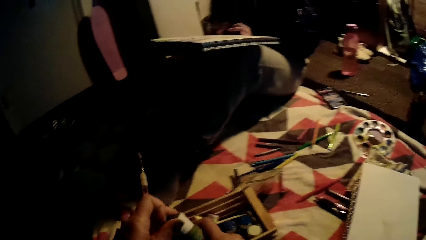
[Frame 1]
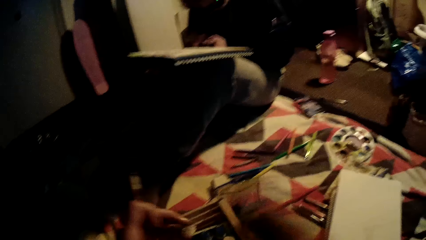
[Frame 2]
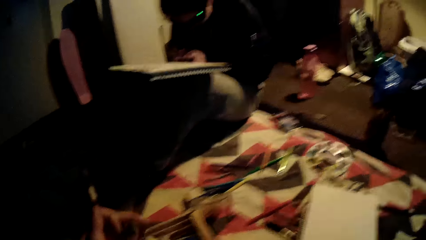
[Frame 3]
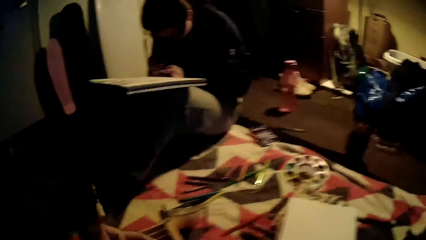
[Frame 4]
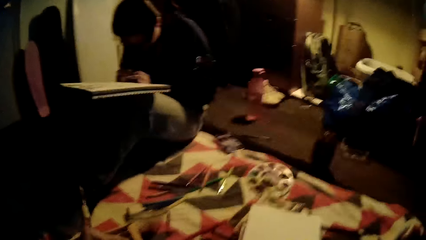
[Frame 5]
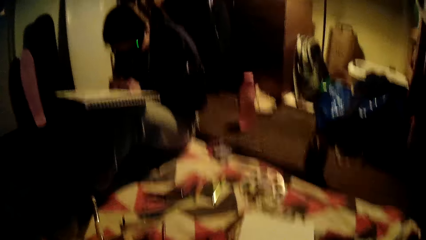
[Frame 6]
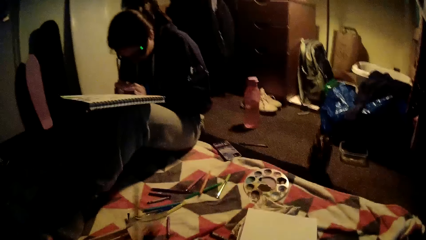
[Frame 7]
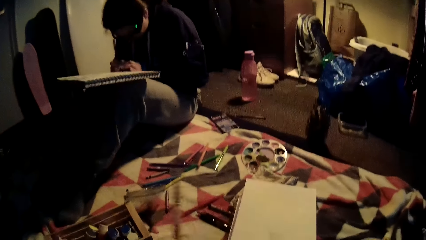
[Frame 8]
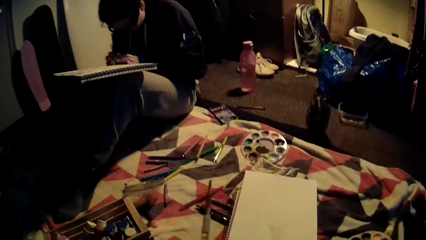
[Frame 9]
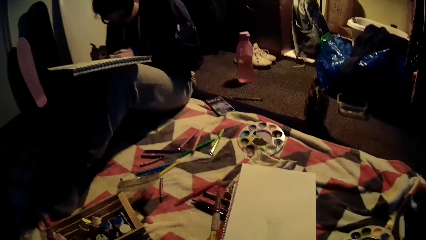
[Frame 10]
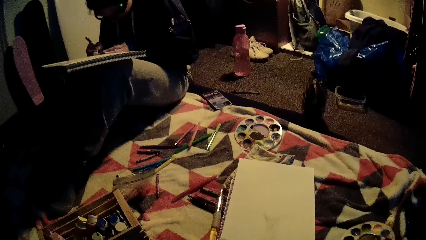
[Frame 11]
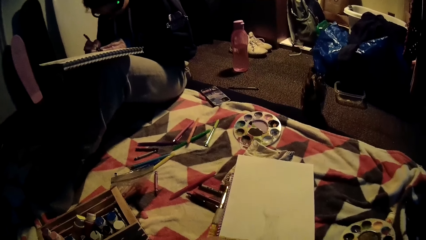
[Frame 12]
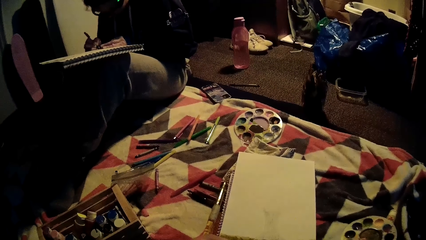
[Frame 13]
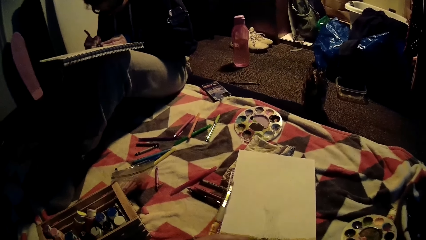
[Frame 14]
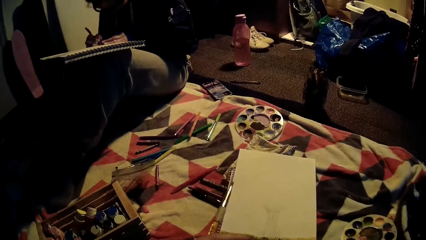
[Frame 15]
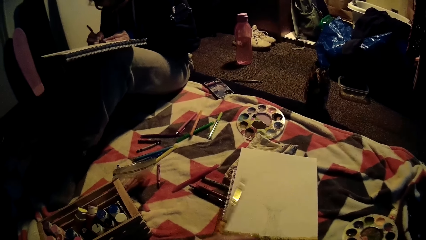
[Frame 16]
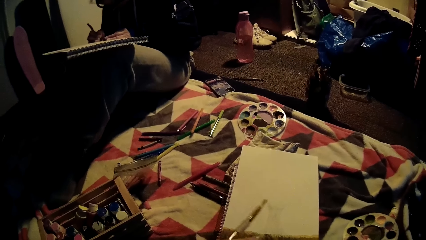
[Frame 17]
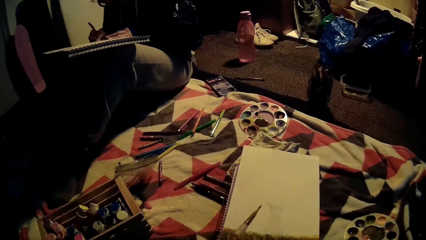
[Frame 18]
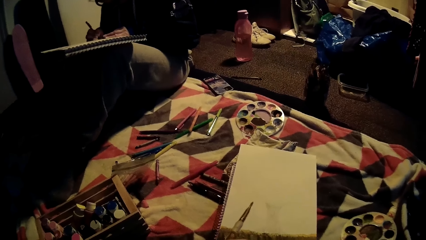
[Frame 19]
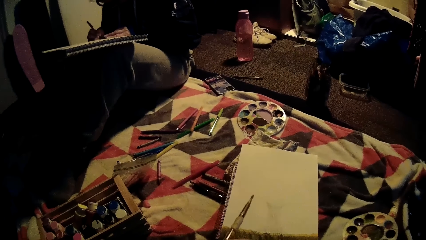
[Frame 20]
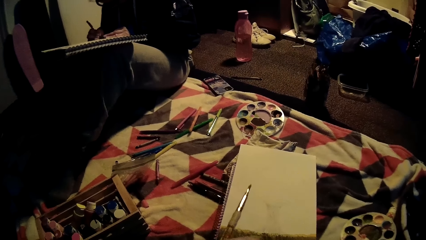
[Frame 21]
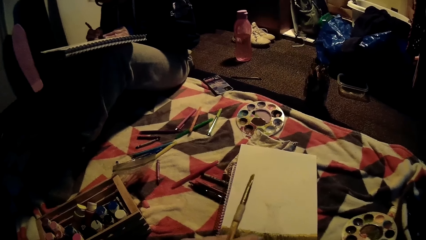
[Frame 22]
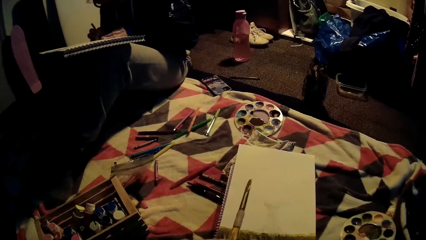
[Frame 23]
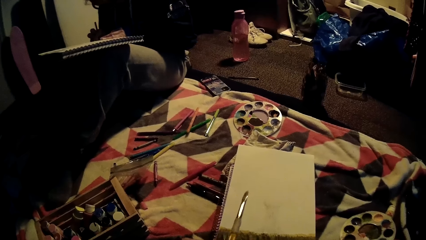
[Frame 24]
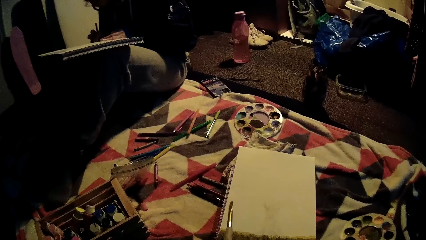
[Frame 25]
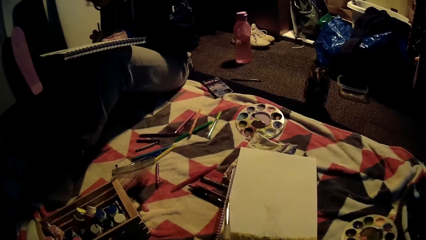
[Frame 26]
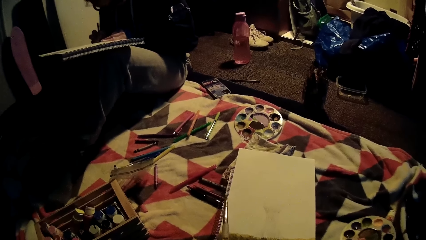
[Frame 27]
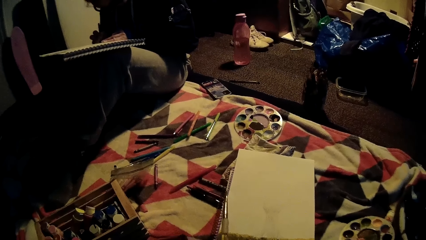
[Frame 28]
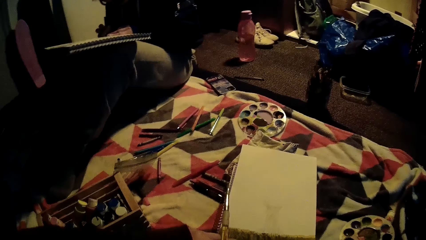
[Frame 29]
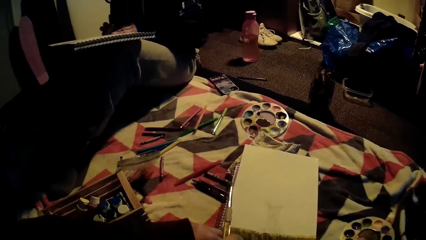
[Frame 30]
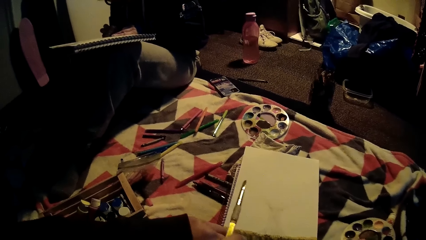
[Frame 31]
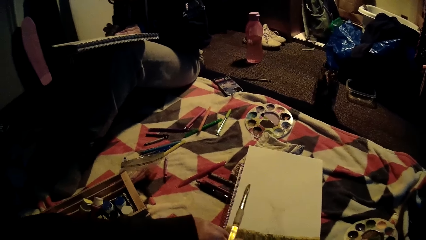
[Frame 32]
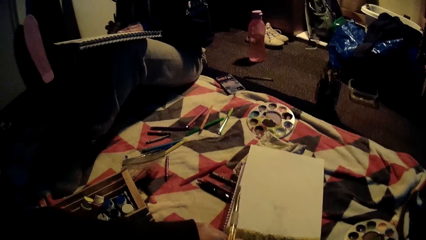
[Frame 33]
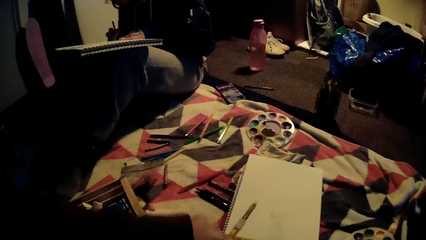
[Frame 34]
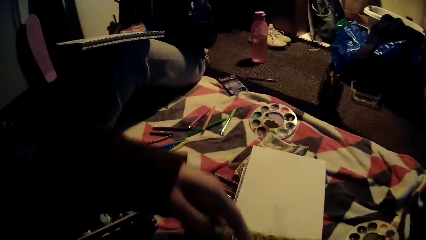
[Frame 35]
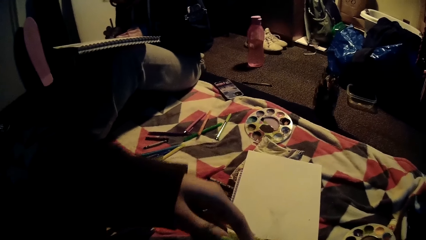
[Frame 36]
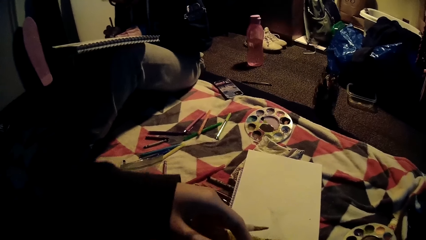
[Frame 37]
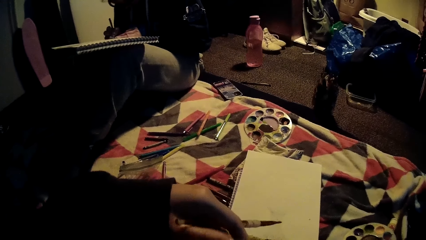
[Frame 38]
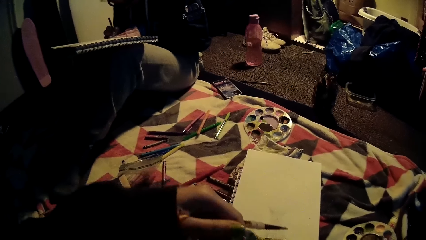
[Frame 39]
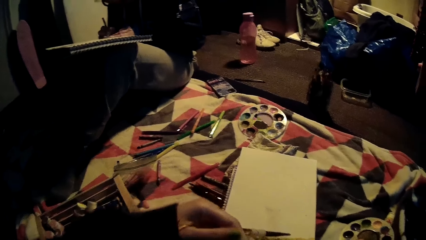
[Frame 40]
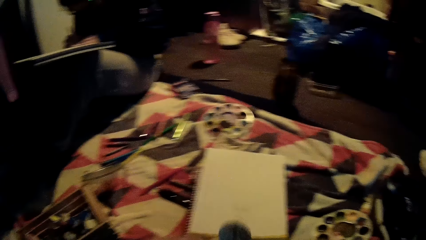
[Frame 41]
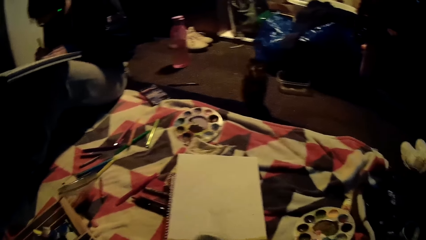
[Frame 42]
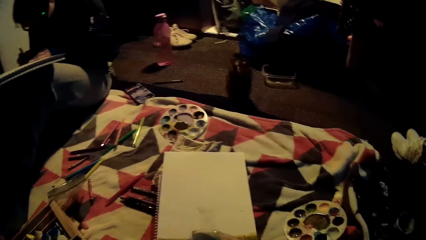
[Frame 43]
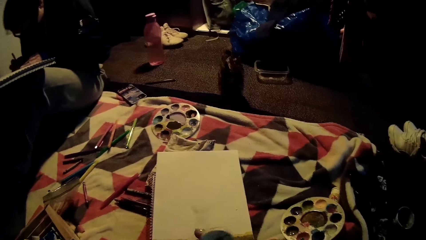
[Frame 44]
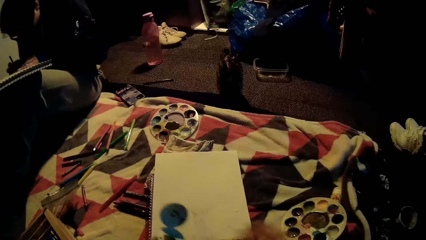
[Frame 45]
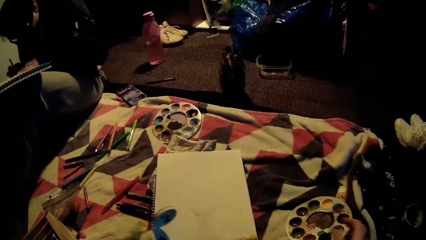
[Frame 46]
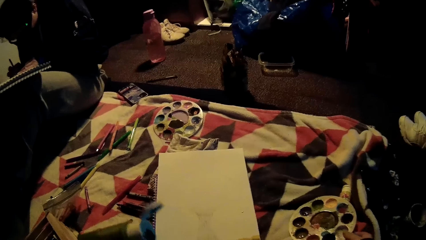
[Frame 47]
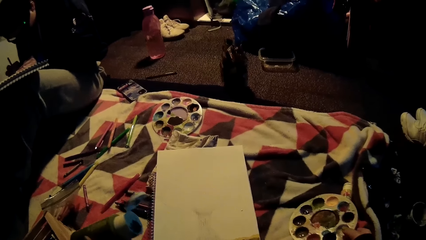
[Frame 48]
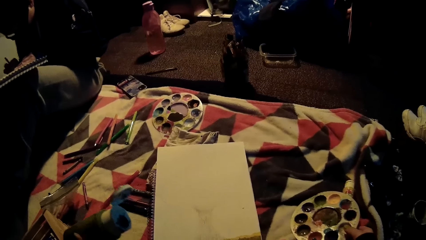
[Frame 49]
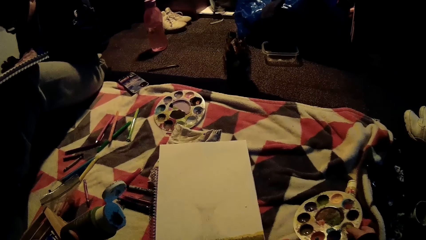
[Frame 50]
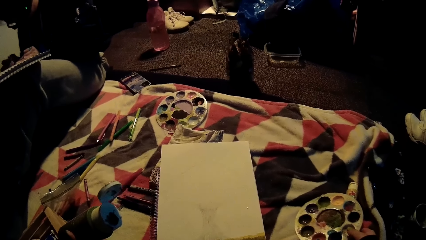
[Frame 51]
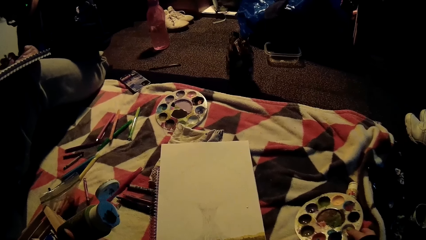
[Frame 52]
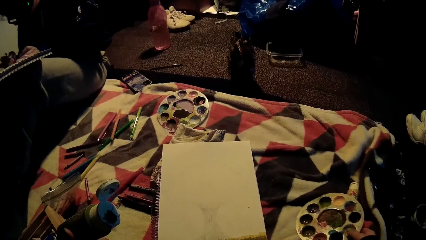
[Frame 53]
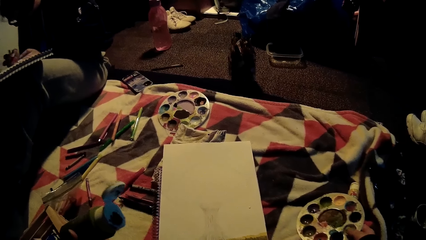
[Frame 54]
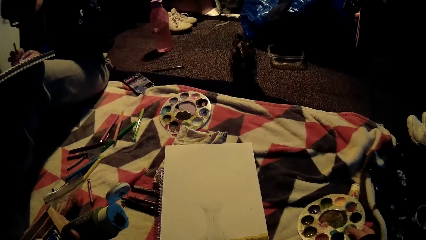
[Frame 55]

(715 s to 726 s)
The camera wearer passes the acrylic tube to her right hand. She shakes the acrylic tube with her right hand. She holds the paint tube. She opens the acrylic tube with her left hand.

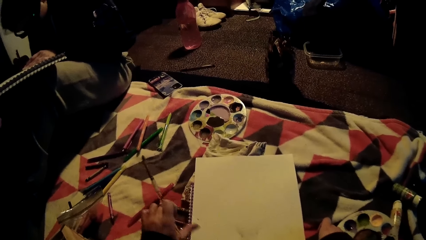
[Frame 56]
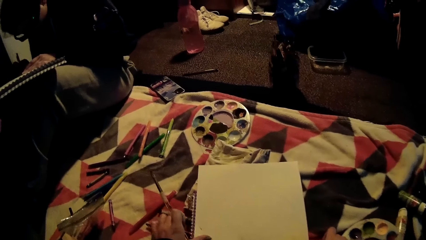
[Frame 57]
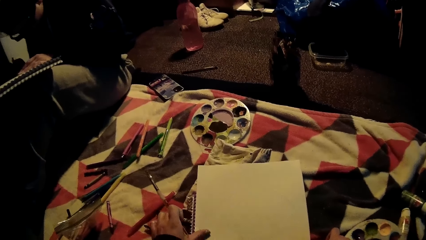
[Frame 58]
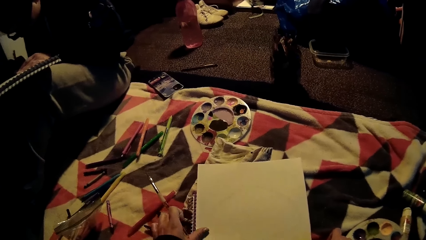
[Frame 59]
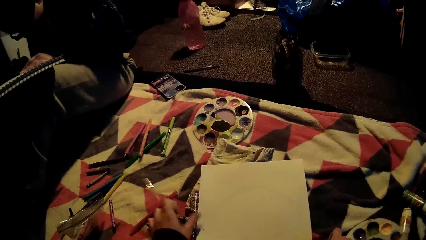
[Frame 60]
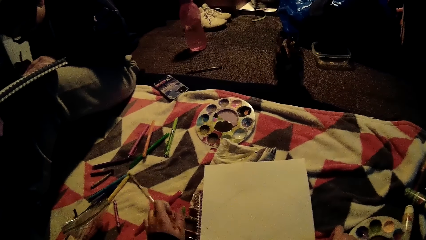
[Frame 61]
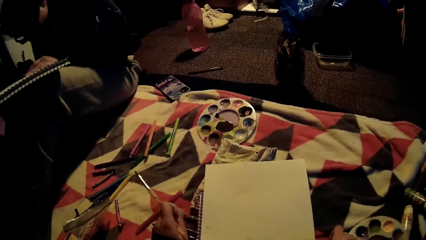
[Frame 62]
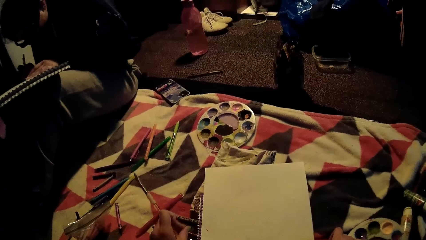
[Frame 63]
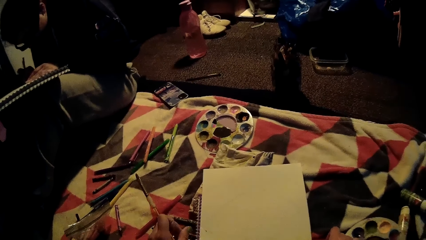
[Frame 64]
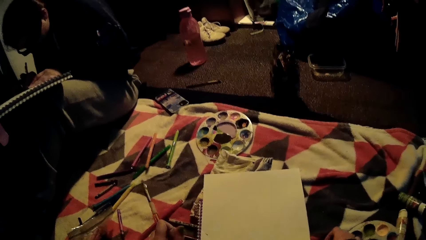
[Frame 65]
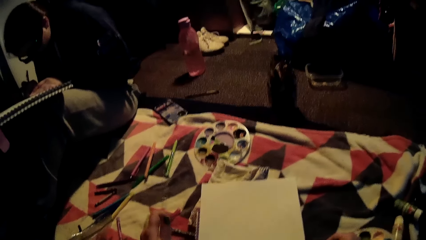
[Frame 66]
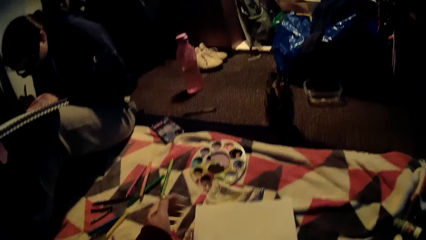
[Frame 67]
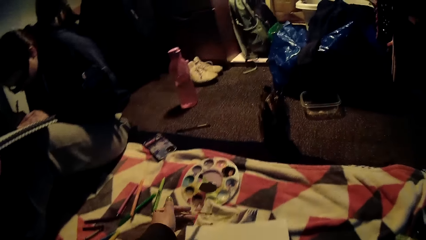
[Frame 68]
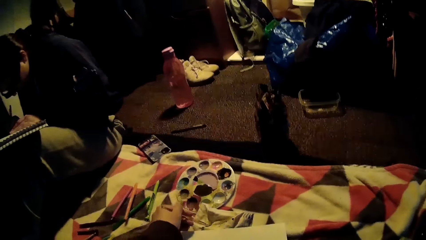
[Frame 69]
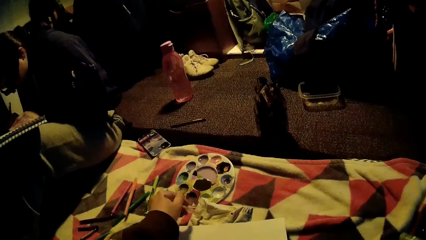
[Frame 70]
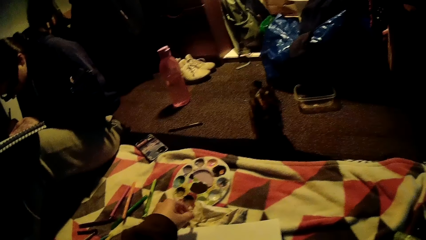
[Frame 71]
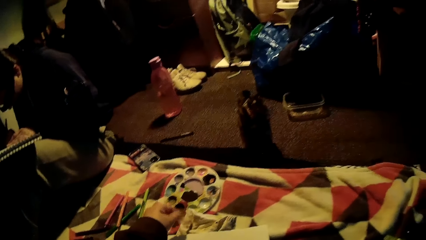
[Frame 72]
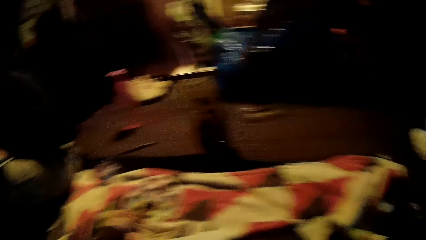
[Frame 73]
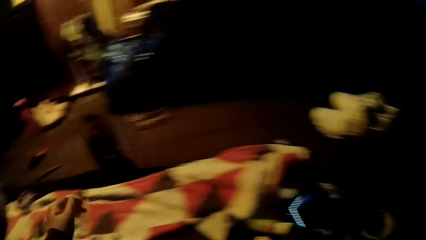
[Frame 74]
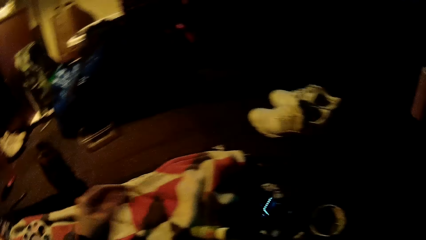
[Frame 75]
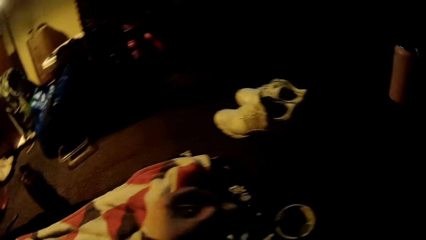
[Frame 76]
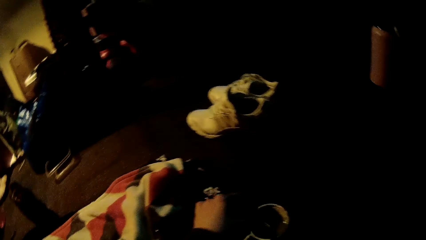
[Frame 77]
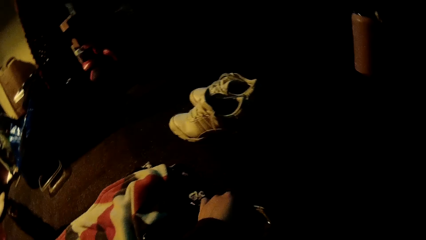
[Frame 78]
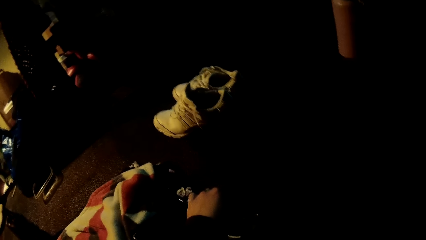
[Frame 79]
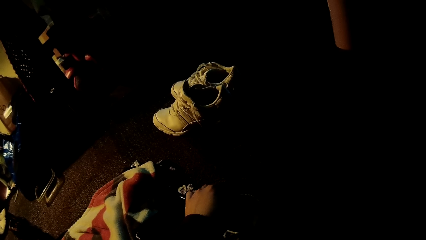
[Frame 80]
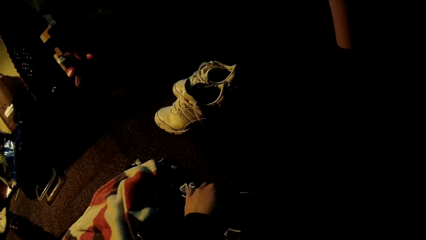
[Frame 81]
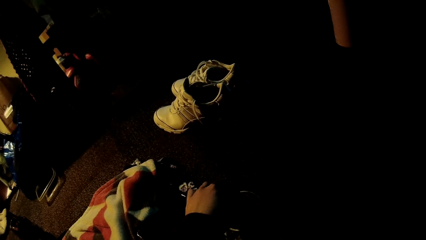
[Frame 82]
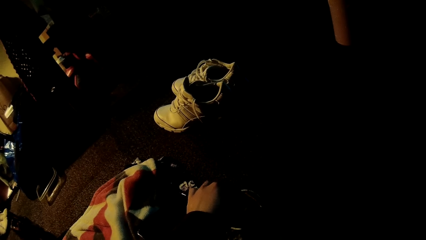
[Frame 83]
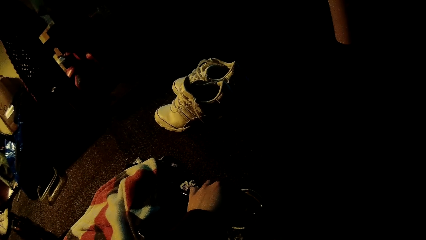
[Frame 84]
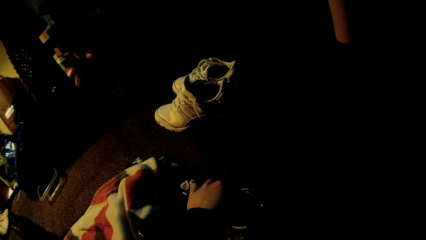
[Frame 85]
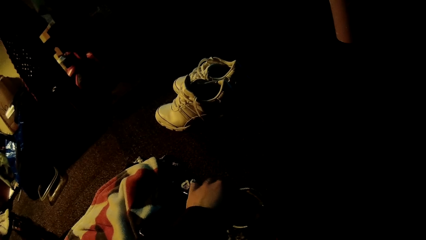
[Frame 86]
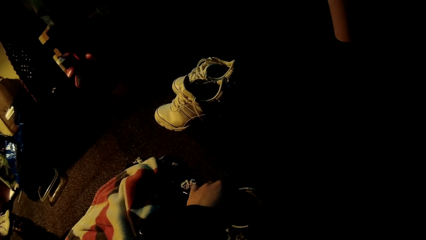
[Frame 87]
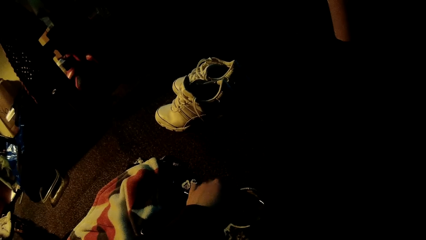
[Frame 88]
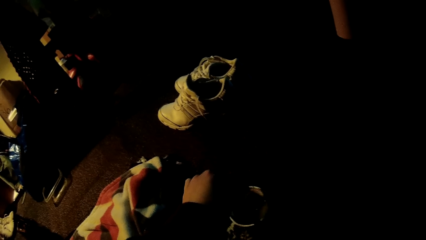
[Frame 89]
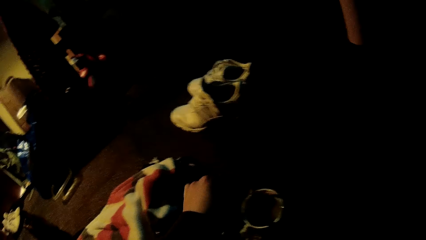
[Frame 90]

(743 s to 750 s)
The camera wearer adjusts the drawing book. She dries the brush on the napkin with her left hand. She dips the brush into the rinsing cup or paint with her left hand.
